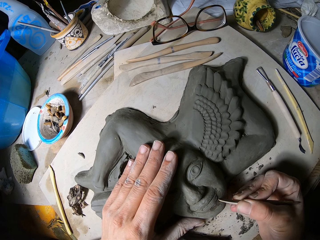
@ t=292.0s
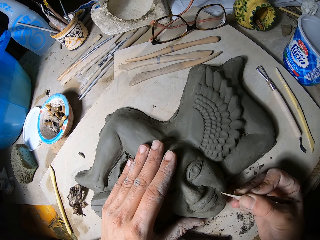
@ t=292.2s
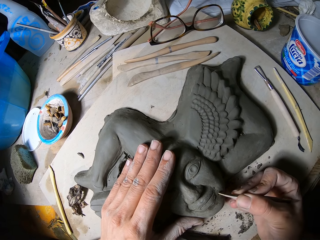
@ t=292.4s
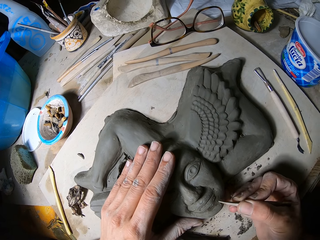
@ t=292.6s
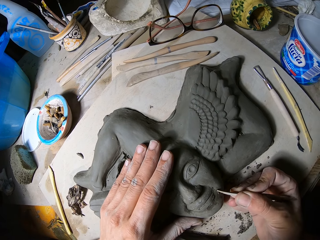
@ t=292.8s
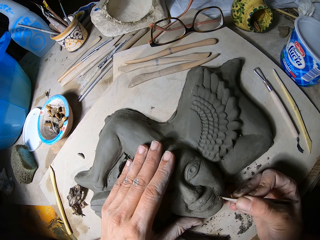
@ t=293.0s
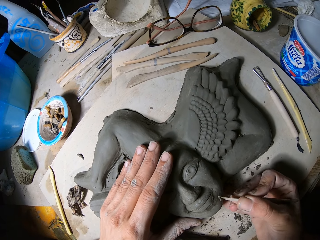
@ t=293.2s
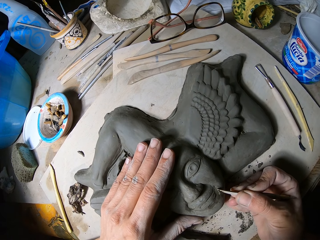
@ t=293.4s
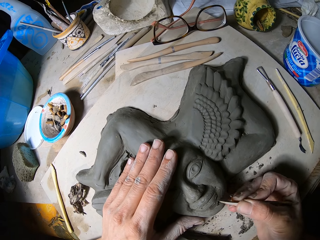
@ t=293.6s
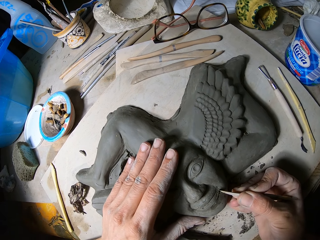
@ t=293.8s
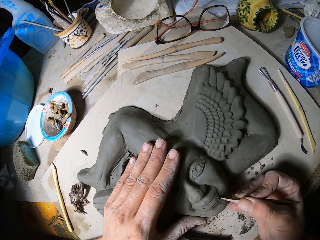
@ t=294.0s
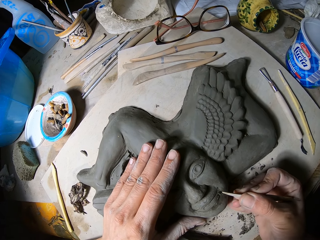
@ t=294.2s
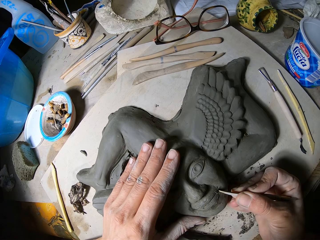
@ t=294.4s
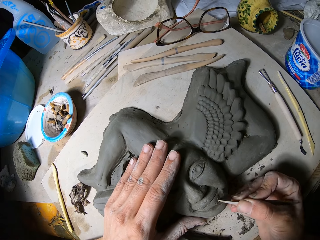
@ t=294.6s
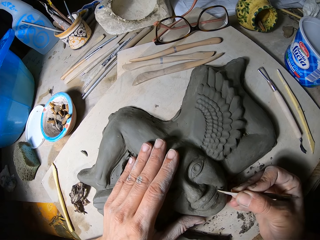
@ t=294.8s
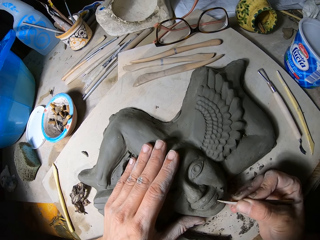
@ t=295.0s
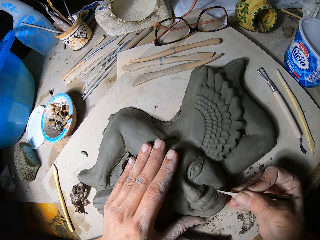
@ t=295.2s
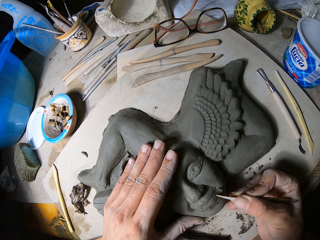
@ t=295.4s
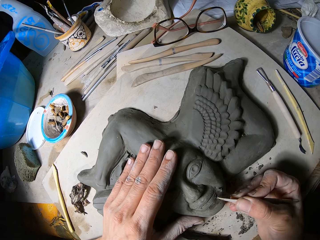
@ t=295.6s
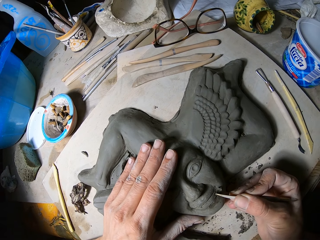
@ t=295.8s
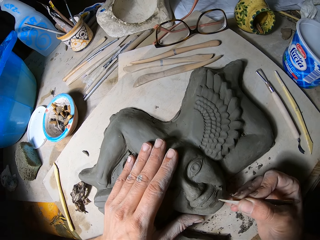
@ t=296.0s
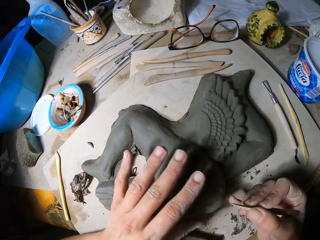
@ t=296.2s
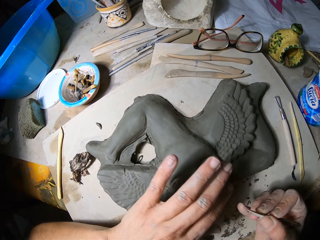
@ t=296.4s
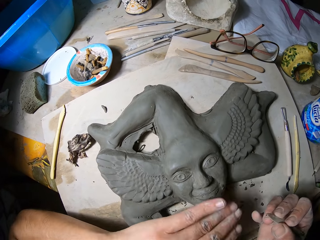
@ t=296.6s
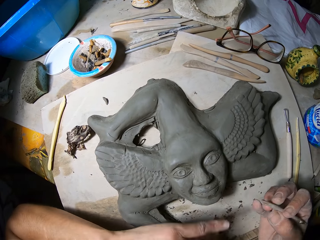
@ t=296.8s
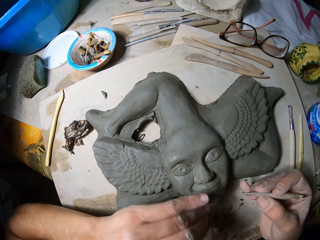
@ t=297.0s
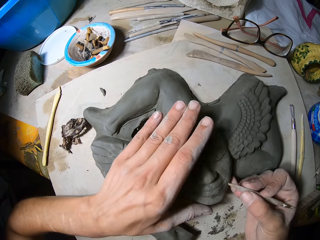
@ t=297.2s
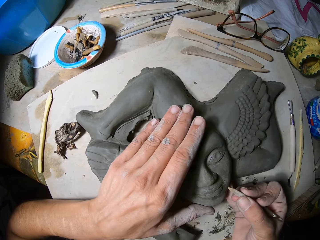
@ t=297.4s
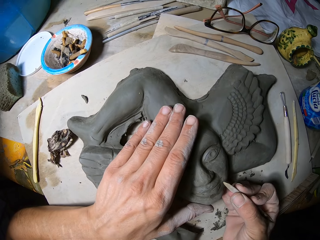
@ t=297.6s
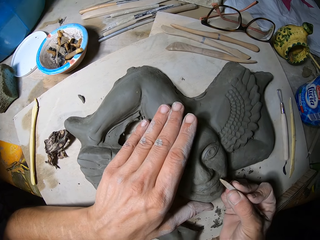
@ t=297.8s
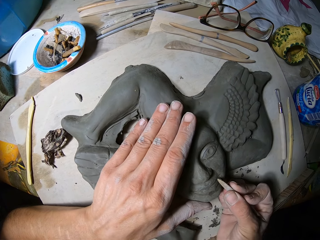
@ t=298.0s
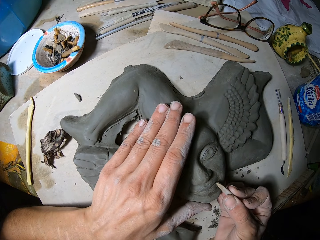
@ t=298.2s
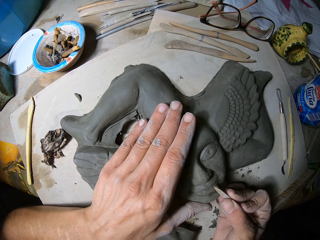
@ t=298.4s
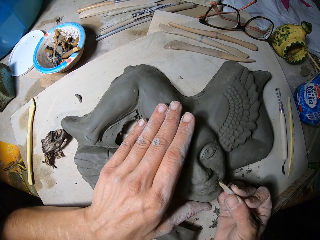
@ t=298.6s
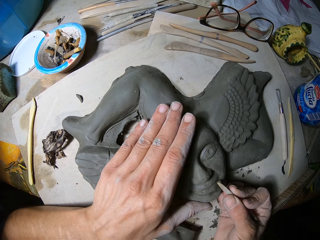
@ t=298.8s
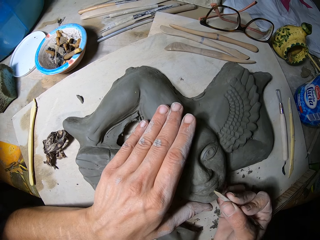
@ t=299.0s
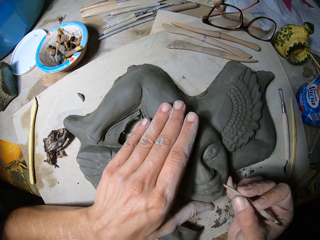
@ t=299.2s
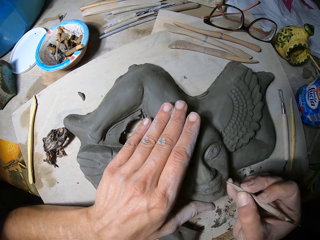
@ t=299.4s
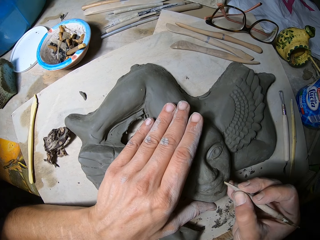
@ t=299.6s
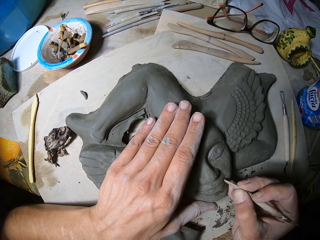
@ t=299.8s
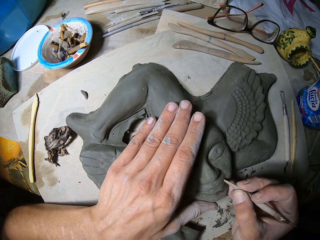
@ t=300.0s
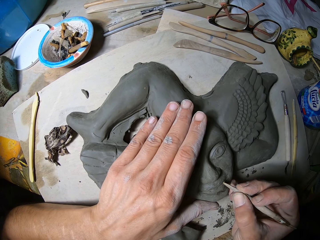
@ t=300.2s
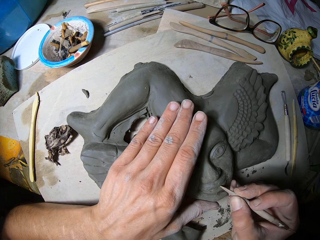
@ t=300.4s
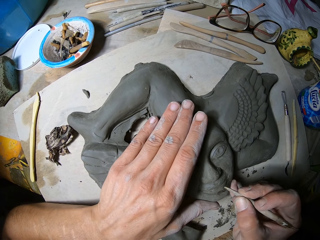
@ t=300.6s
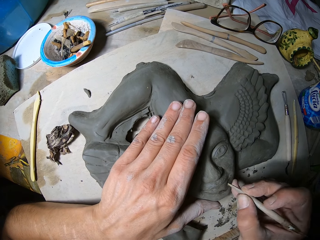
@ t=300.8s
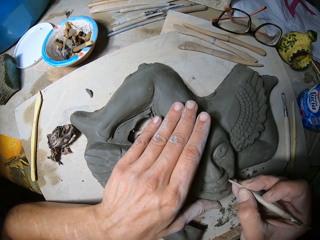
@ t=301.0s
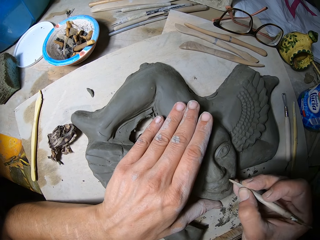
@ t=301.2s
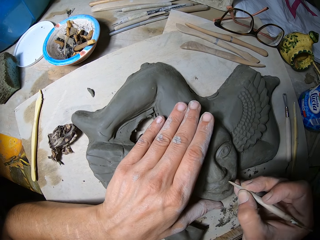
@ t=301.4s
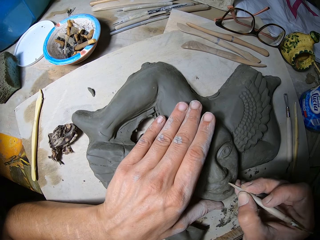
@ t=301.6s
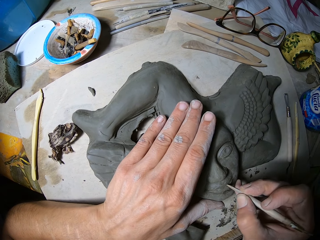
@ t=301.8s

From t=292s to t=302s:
The camera wearer dusts the surface of the artwork on the slate board on the work table with his left hand. He places his left hand on the sculpture. He carves the artwork on the slate board on the work table with the modelling tool in his right hand.

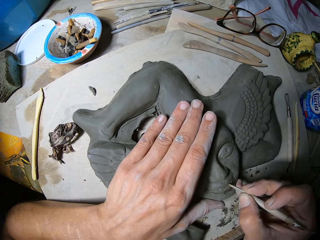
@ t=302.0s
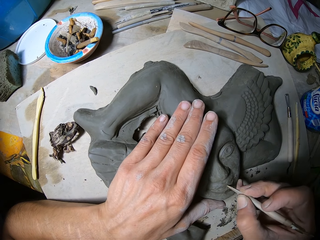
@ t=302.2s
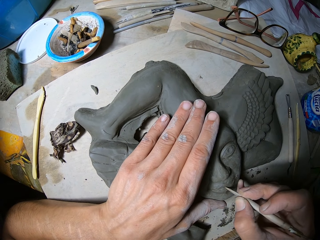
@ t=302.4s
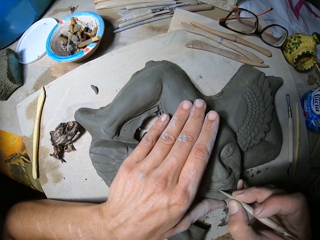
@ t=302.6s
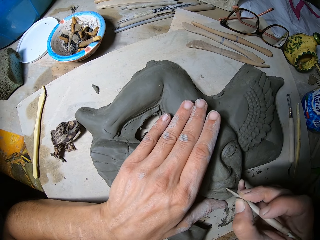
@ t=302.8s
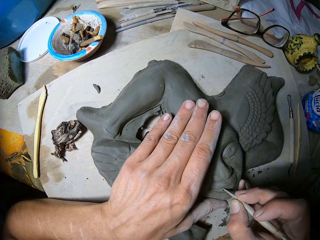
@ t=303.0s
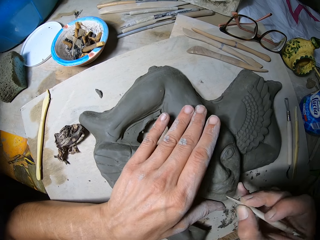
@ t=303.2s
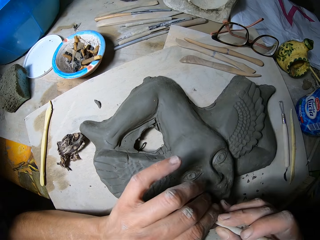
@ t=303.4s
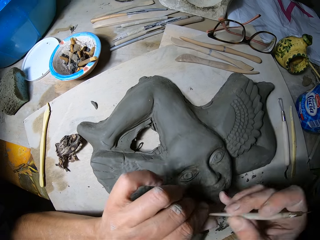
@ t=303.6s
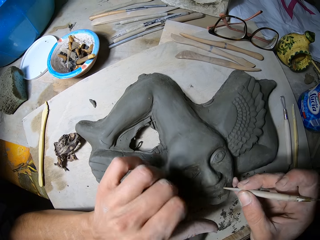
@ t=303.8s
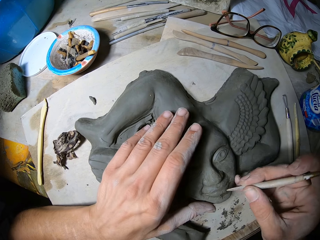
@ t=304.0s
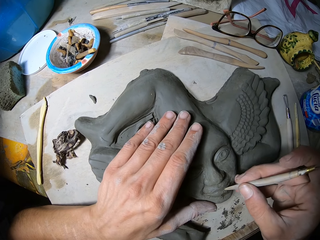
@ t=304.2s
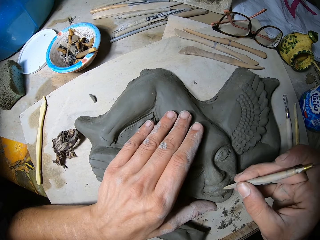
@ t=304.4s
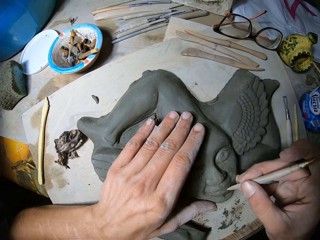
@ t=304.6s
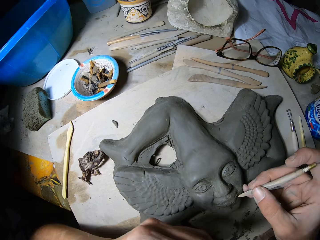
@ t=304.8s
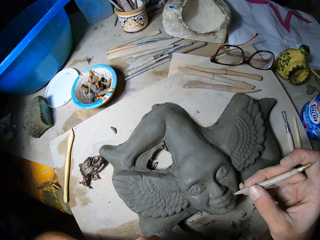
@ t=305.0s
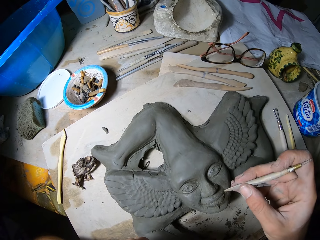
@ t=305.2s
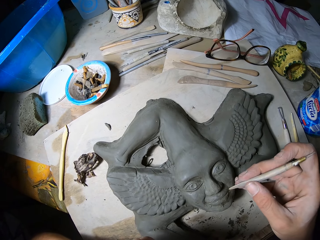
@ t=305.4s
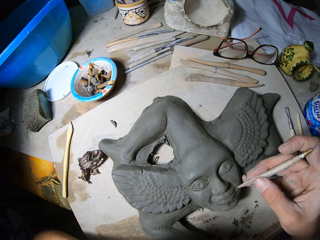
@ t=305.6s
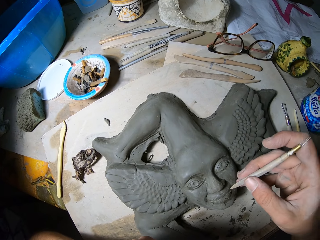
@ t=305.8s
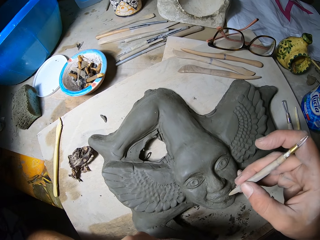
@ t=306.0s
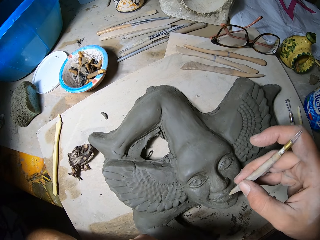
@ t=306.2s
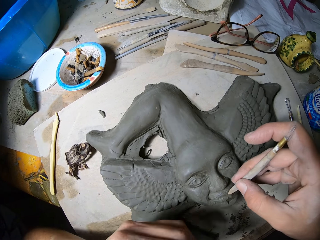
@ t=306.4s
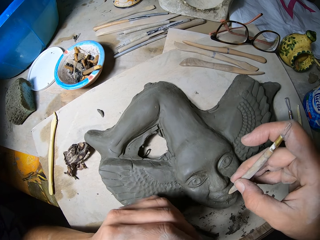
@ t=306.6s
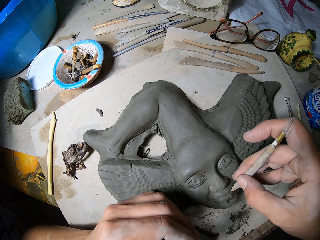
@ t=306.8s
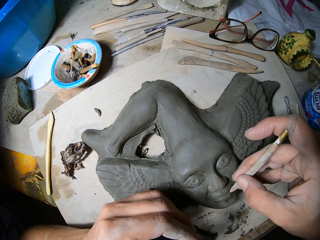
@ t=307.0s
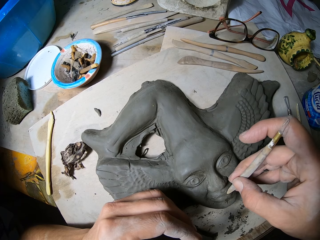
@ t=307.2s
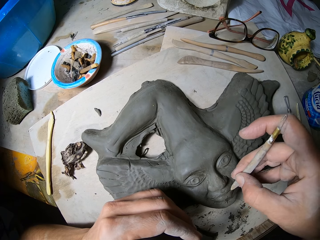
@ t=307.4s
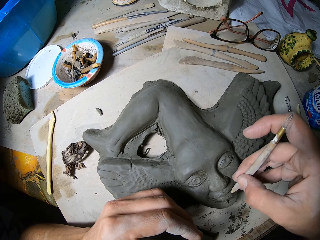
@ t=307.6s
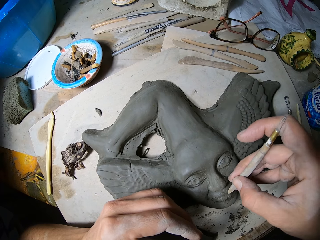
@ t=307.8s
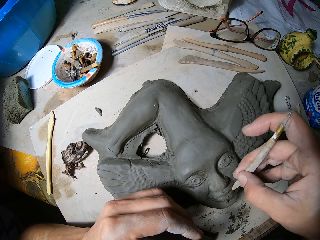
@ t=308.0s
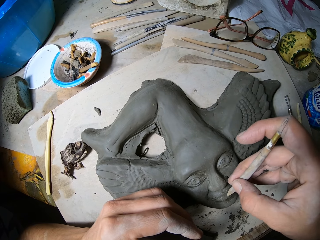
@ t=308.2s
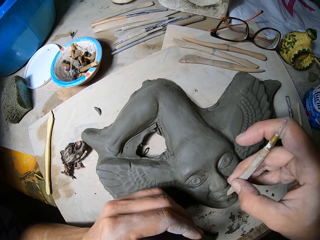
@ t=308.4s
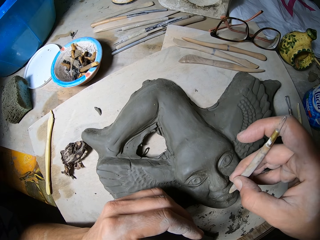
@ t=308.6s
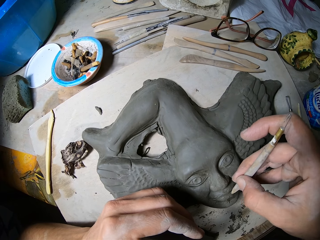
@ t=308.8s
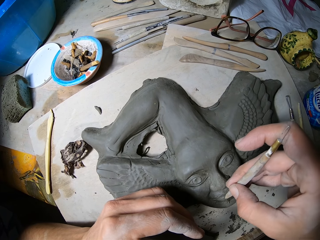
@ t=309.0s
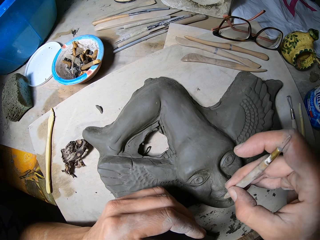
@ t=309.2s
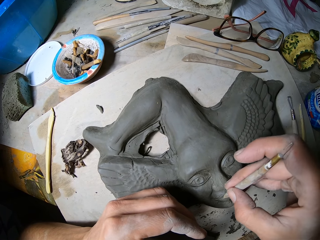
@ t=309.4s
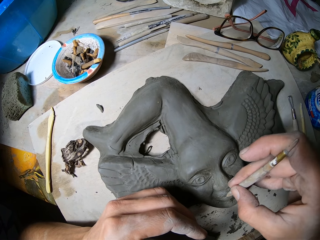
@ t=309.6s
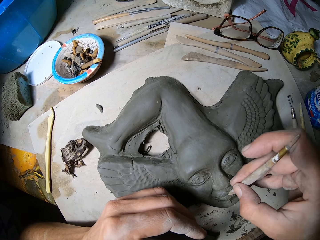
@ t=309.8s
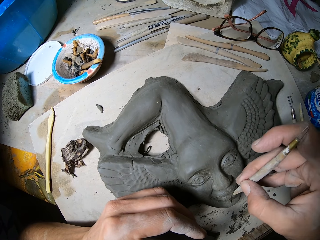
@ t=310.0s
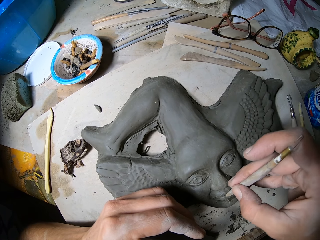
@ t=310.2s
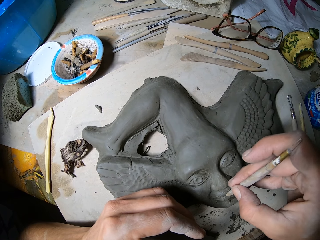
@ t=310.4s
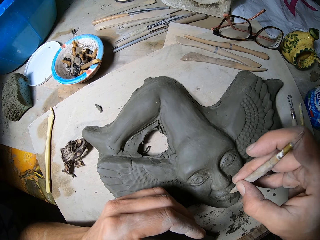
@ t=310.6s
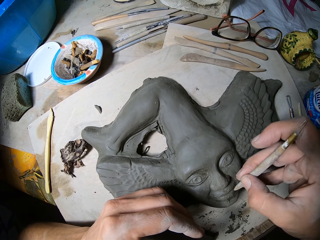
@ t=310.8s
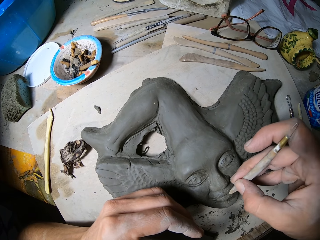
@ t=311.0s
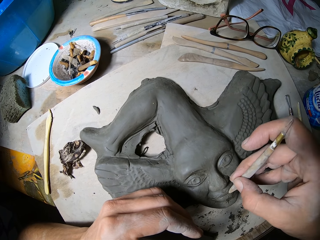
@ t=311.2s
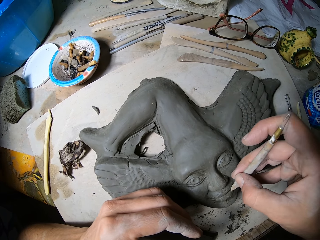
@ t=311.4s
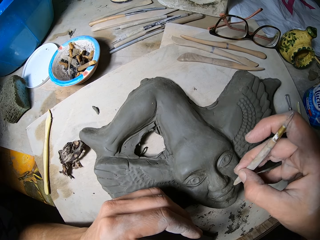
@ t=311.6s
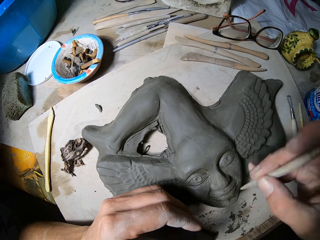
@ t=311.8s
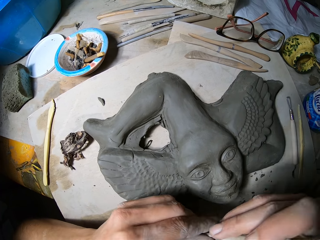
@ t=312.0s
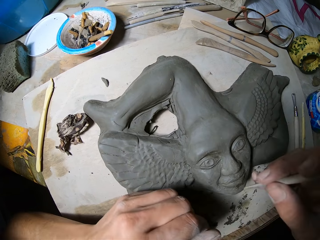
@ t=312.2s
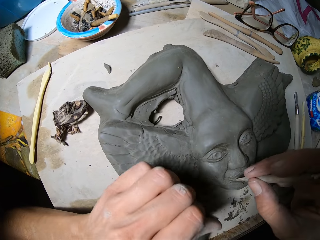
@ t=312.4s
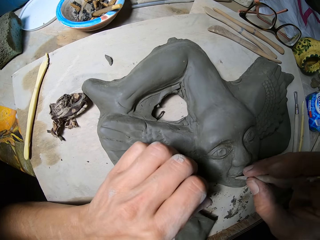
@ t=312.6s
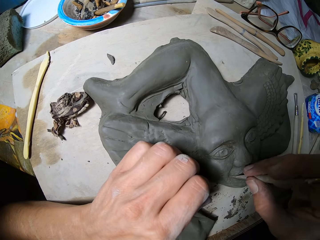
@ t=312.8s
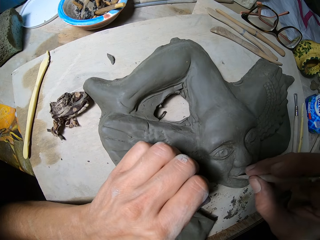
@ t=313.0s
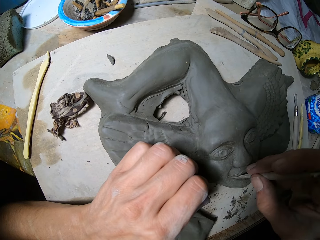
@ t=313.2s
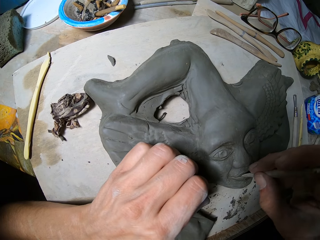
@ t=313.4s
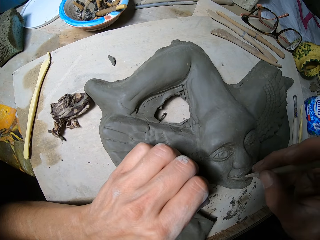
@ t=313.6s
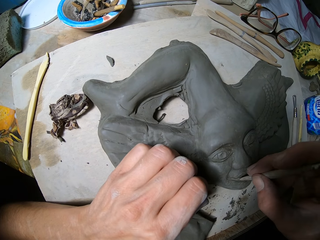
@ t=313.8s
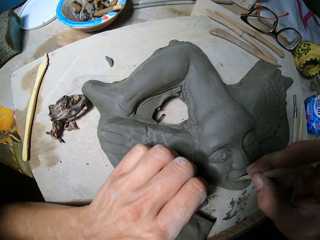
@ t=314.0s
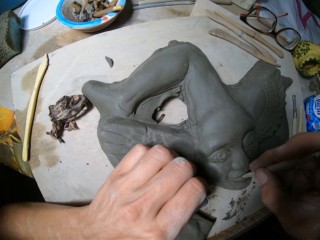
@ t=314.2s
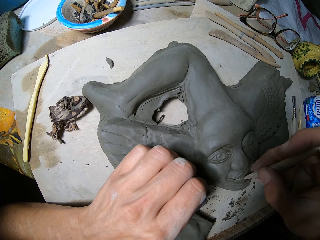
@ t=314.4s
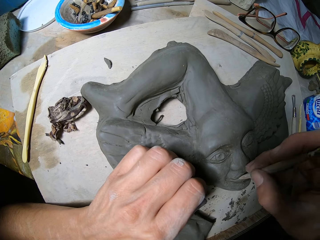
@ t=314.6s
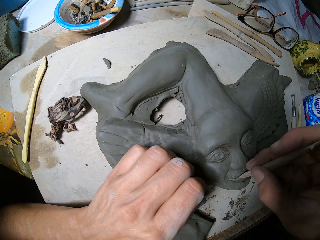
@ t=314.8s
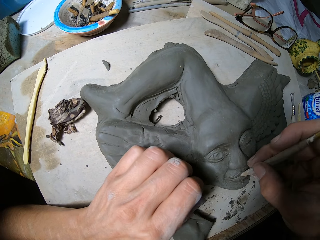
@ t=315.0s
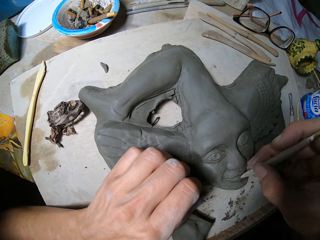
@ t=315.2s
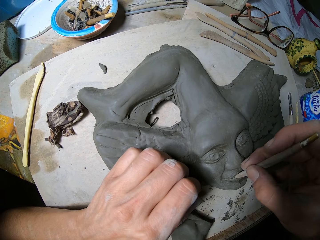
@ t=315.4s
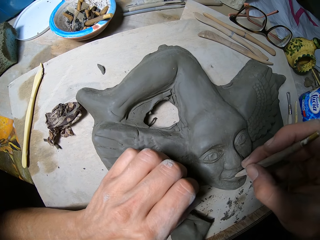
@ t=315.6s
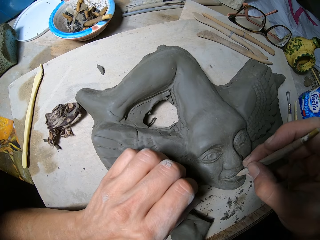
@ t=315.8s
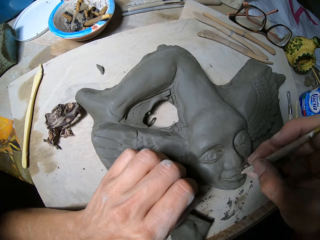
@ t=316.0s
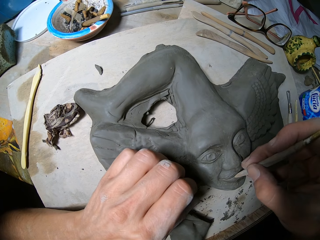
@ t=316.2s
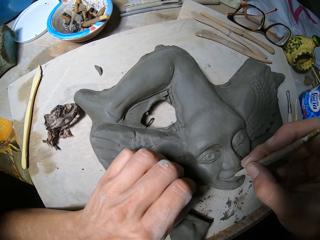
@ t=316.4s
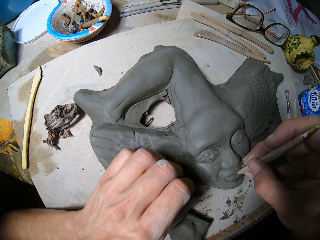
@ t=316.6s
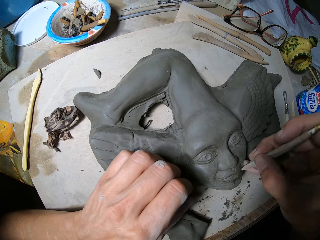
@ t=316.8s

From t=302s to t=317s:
The camera wearer wipes the sculpture tool. He places his left hand on the sculpture. He touches the sculpture with the tool. He touches his face. He moves his hand on the sculpture. He stares. He places his left hand on the sculpture. He decorates the sculpture. He dusts the tip of the modelling tool in his right hand with his left hand. He places his left hand on the sculpture. He carves the artwork on the slate board on the work table with the modelling tool in his right hand.
